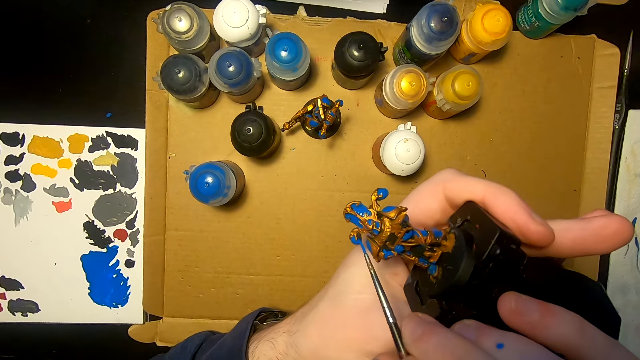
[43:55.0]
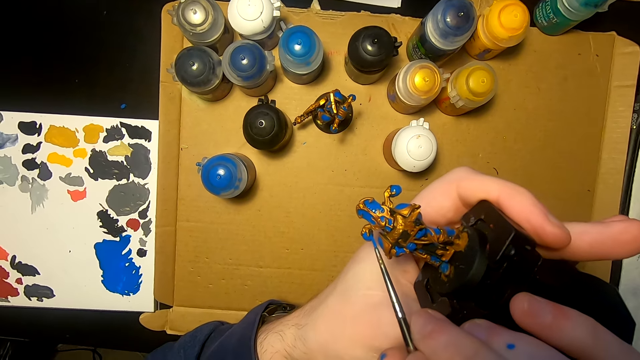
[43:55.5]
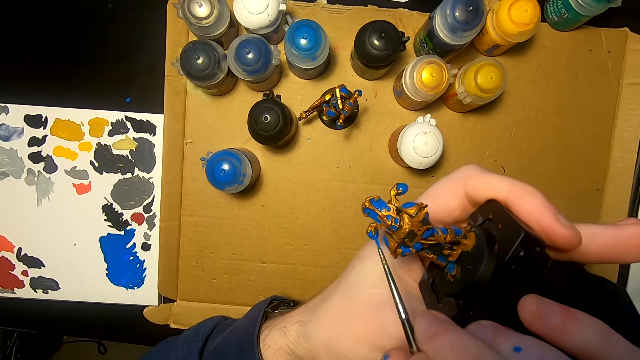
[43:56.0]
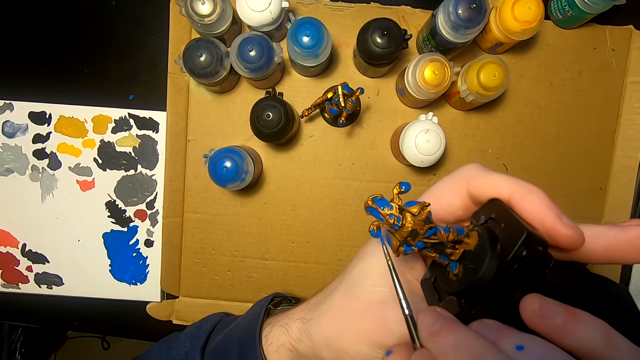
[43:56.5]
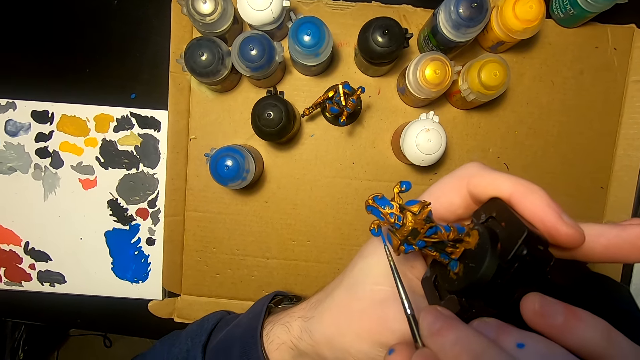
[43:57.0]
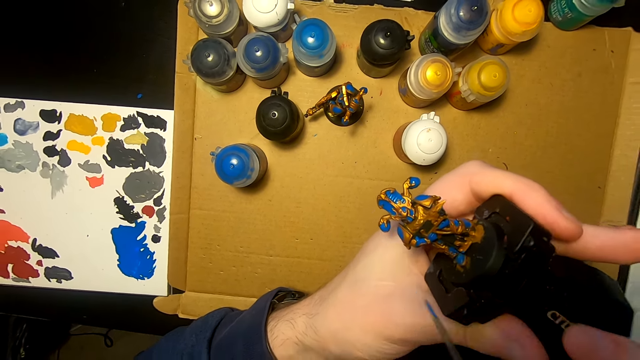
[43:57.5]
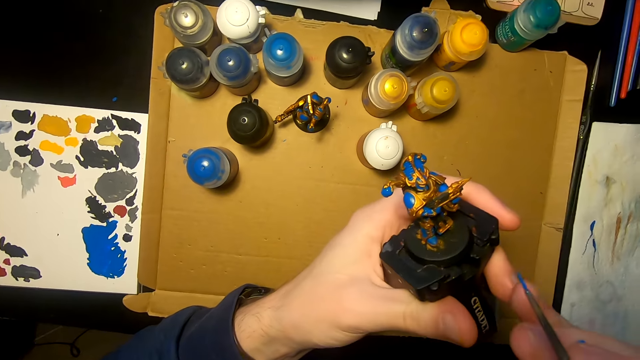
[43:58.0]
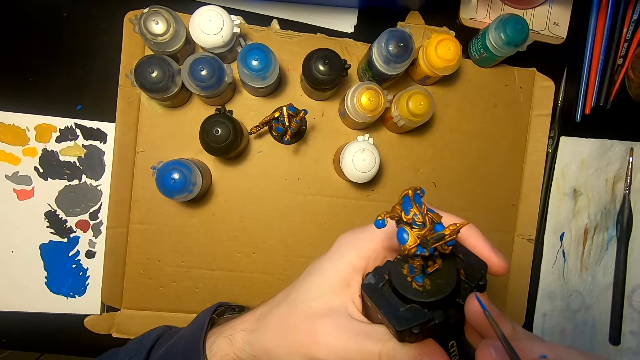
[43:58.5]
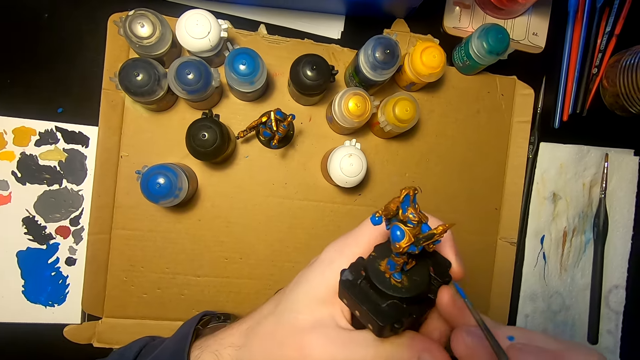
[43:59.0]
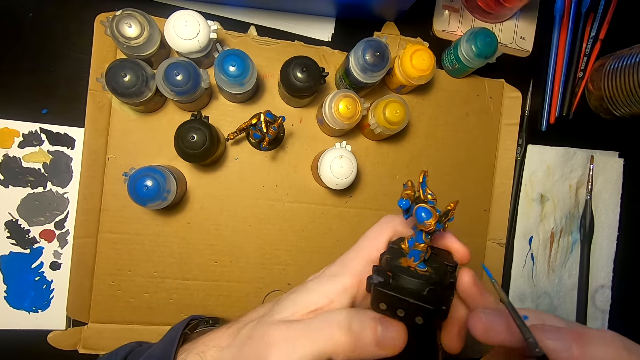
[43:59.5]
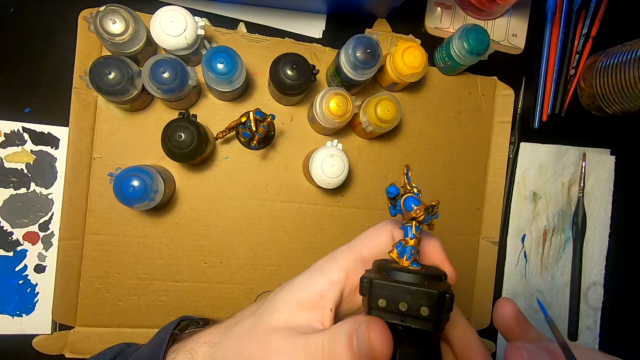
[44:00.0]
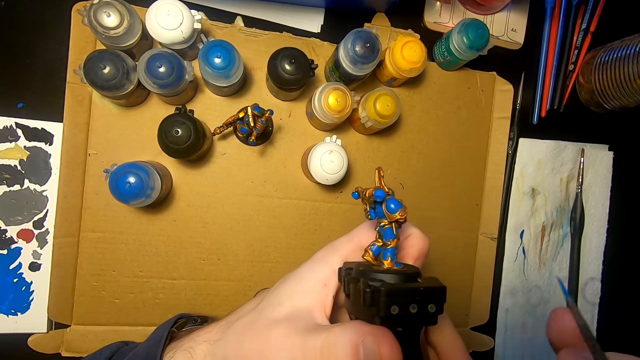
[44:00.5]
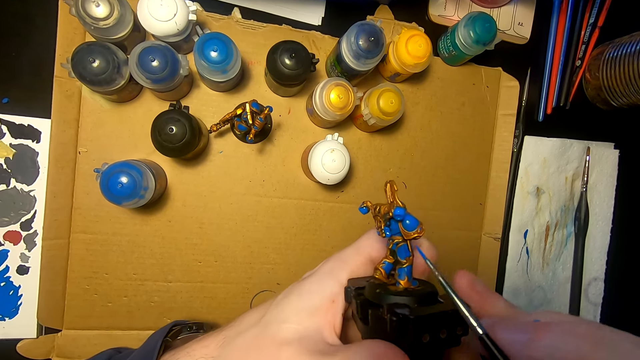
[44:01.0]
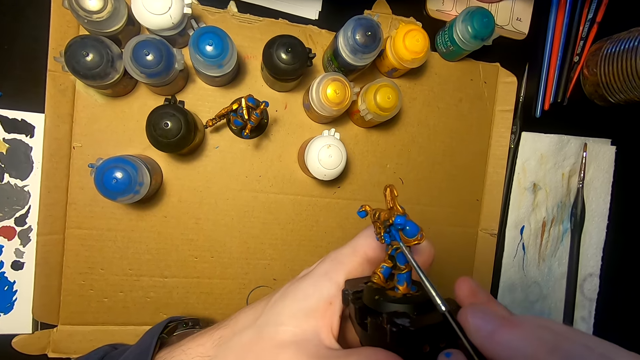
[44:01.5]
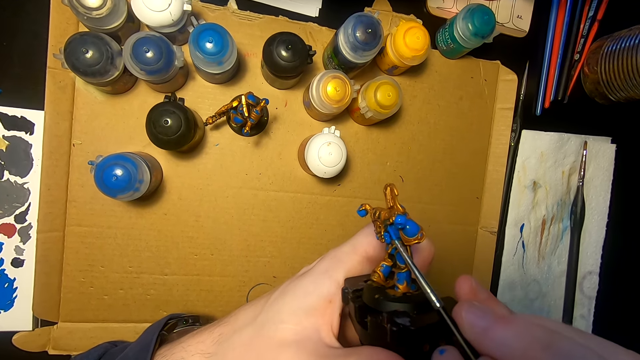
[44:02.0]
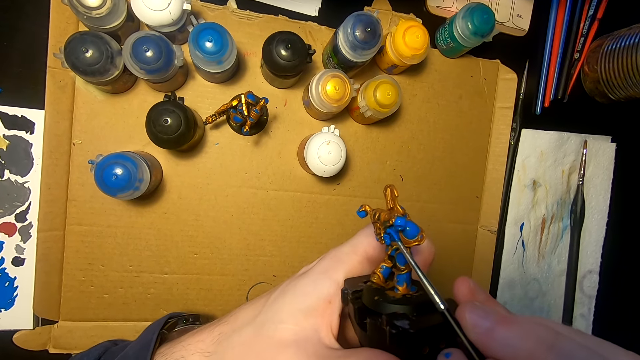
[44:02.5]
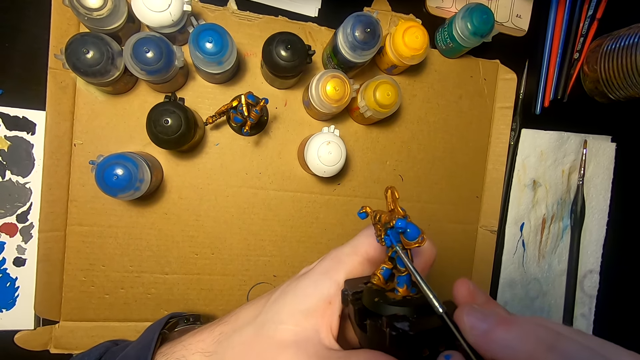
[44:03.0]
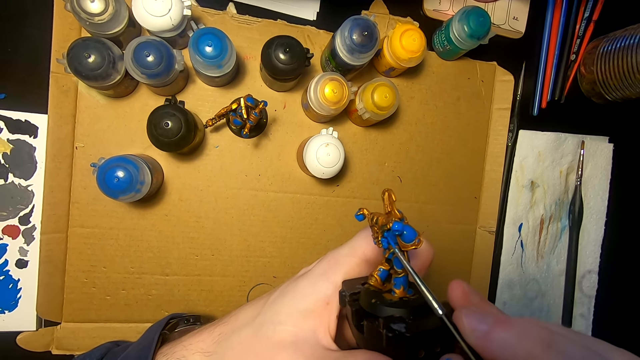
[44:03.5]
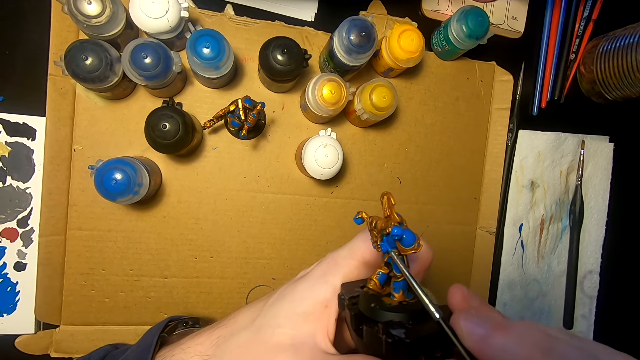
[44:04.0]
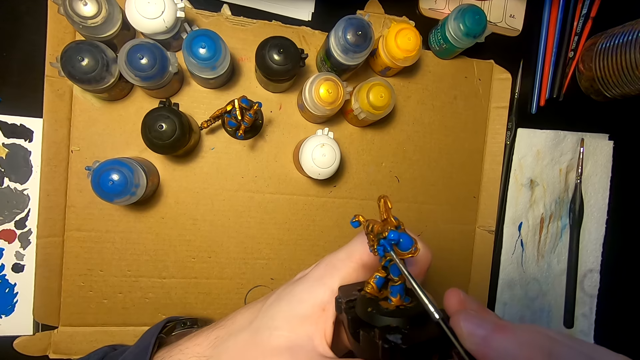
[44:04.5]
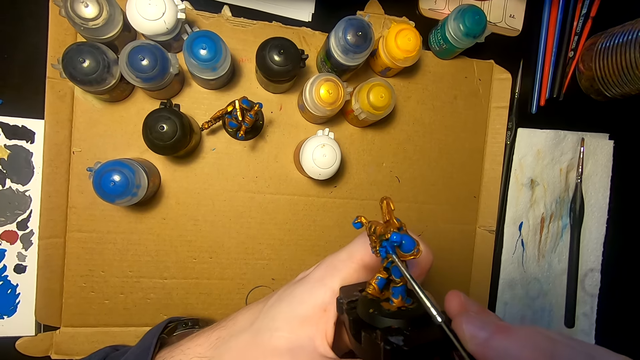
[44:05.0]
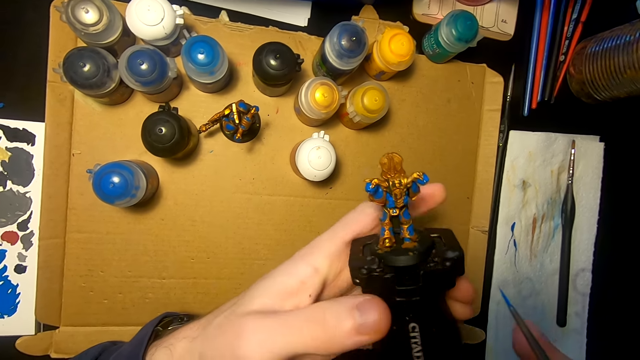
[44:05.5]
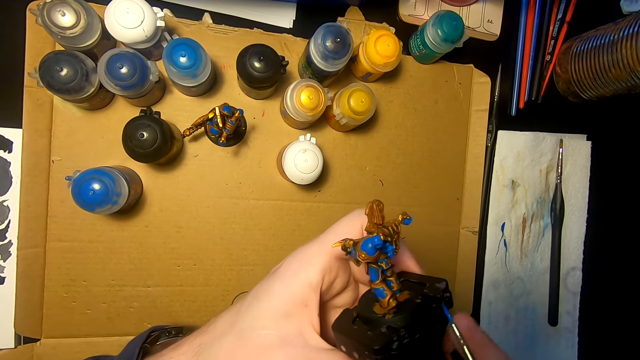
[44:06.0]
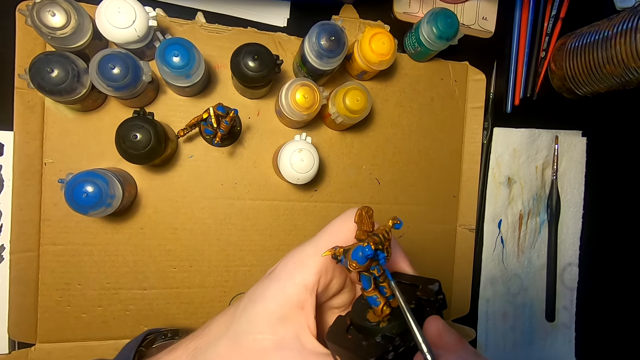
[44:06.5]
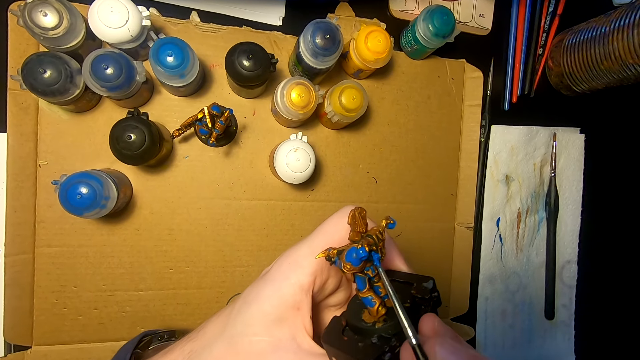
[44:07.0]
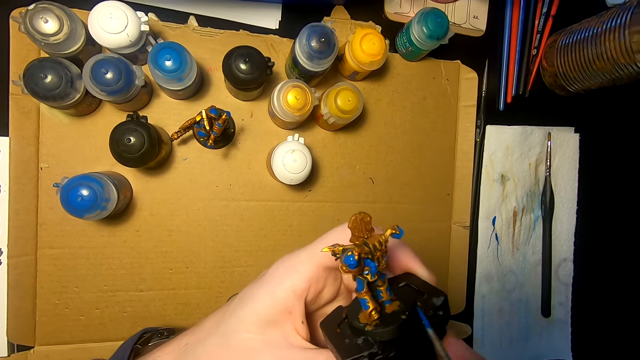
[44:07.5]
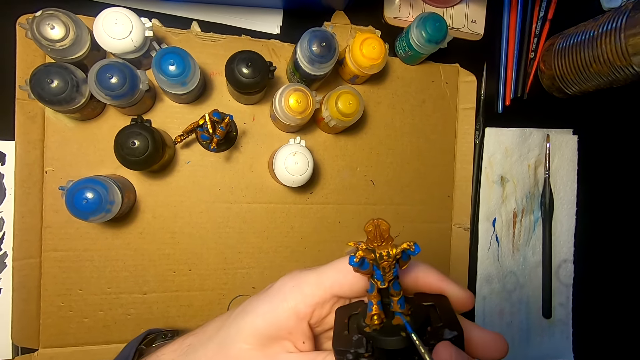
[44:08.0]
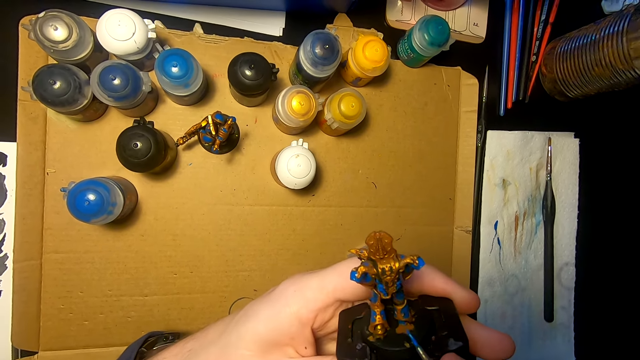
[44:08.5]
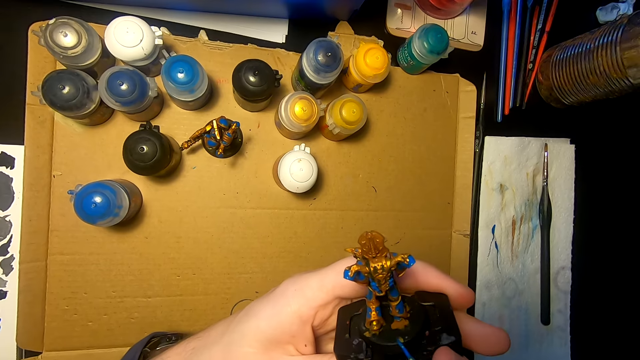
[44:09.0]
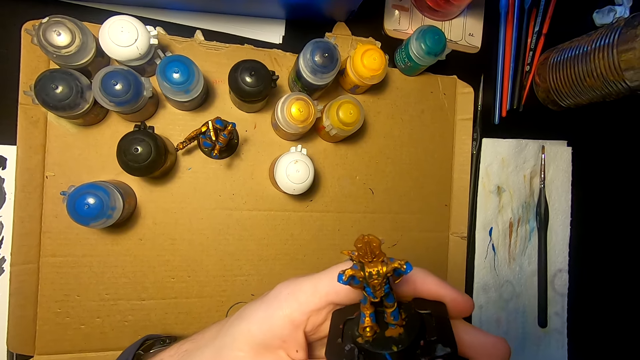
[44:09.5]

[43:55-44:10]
The camera wearer paints a figurine or sculpture with a paintbrush or pen brush. They move the right hand. They look at the sculpture. They paint the sculpture with the paintbrush. They turn the sculpture. They paint the sculpture with the pen brush.

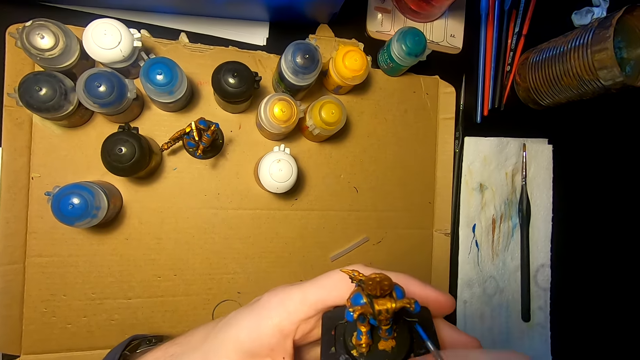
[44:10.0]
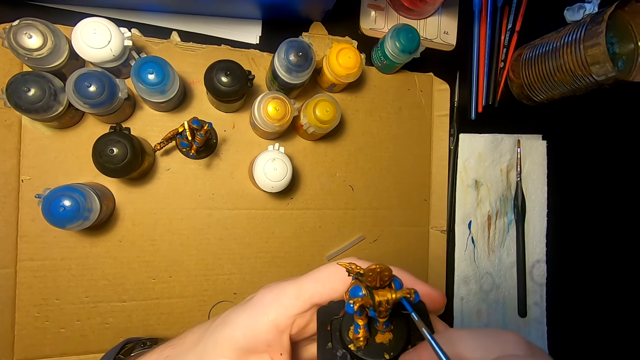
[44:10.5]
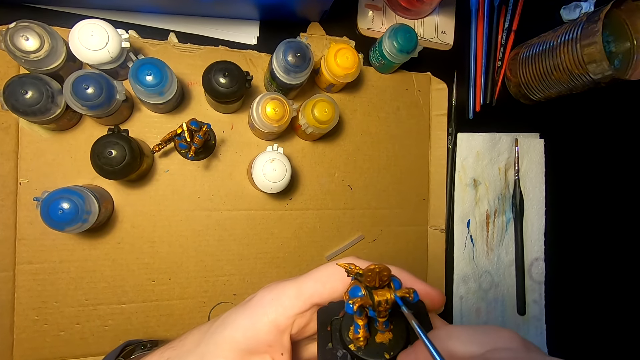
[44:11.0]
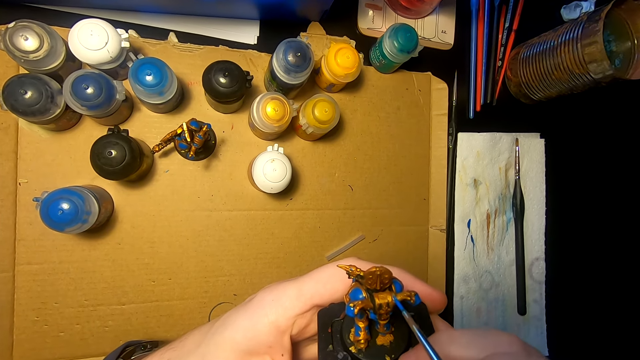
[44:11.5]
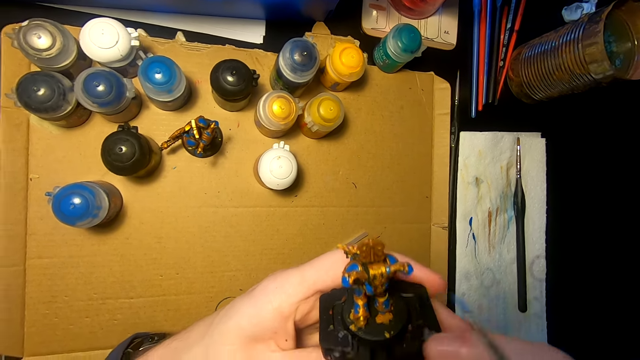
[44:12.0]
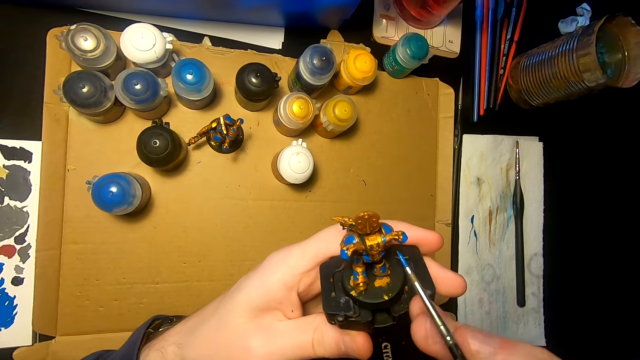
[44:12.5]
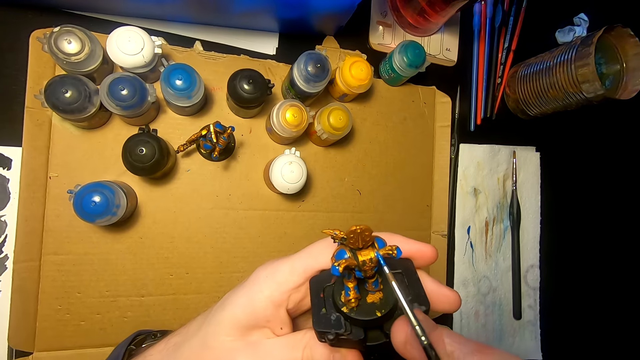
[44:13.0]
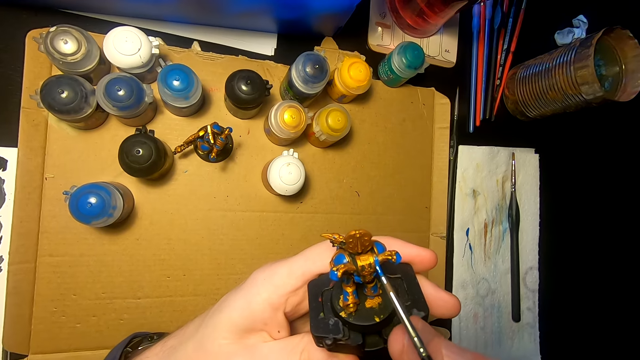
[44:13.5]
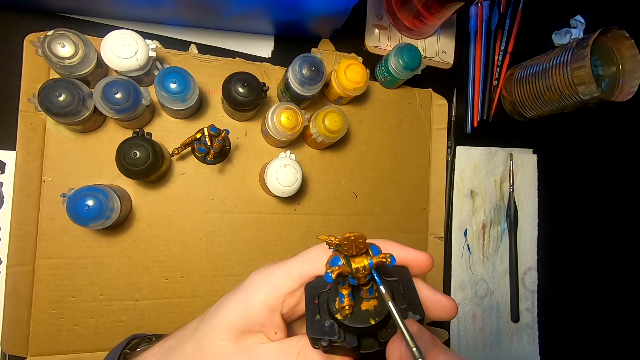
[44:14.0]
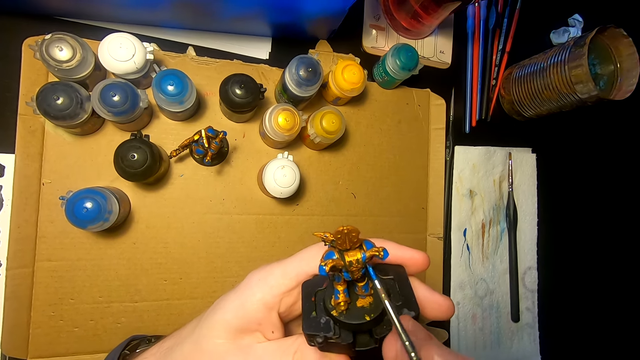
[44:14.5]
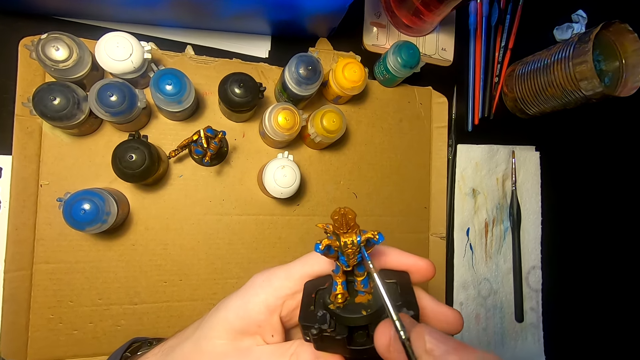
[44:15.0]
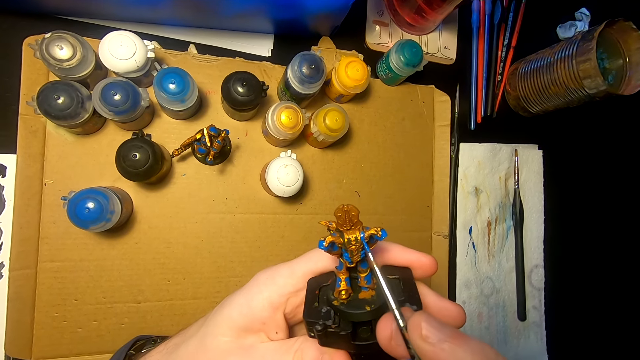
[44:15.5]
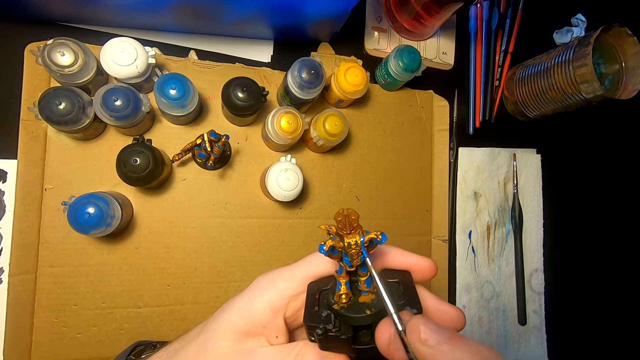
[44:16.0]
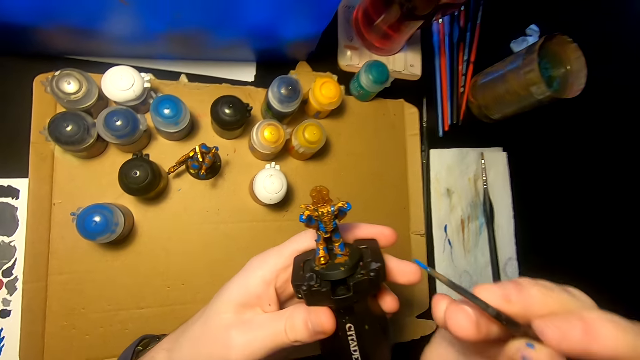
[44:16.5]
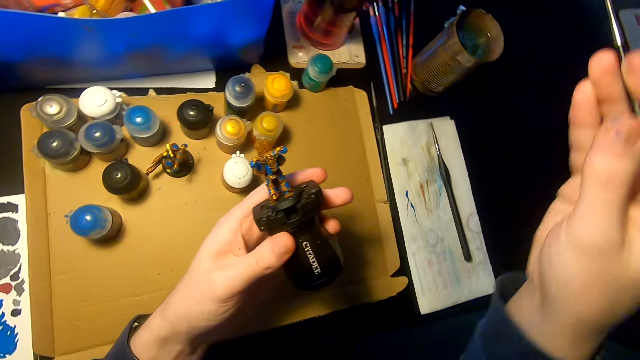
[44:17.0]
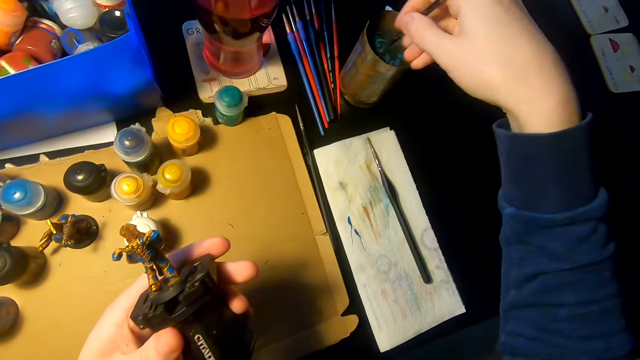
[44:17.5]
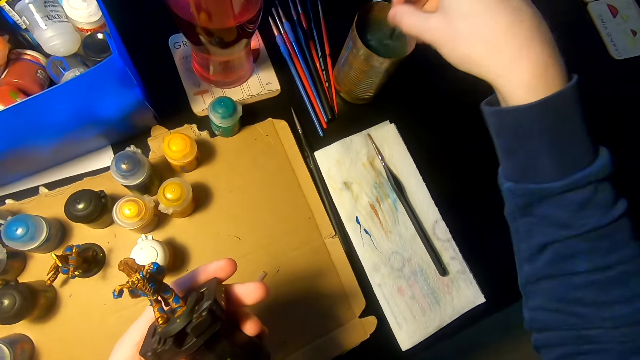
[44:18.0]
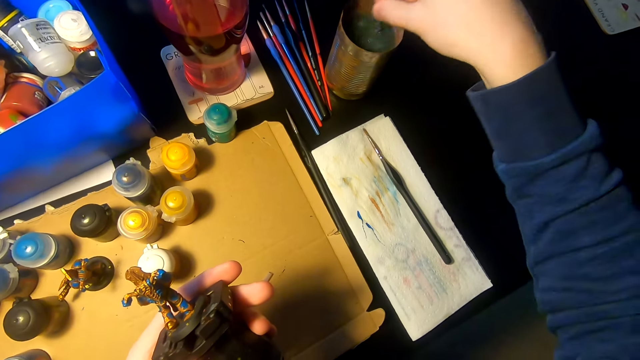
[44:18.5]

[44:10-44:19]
The camera wearer paints a figurine with a paintbrush or pen brush. They move the right hand. They paint the figurine with the paintbrush again. They lift the right hand. They dip the pen brush on a tin with water.
